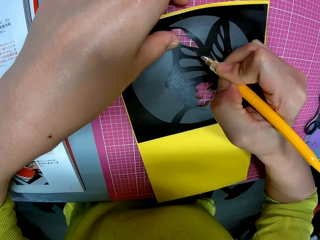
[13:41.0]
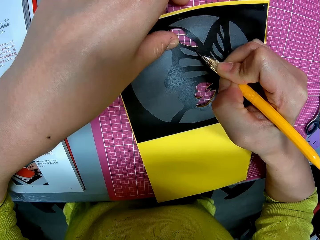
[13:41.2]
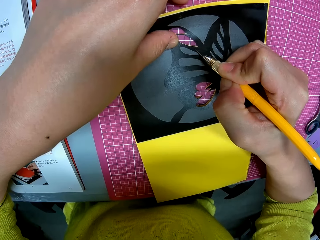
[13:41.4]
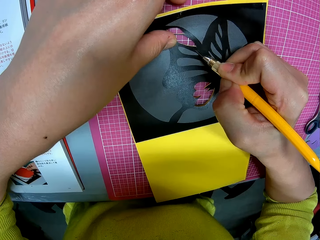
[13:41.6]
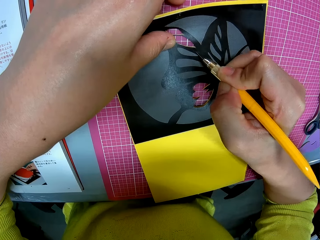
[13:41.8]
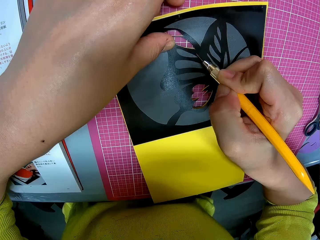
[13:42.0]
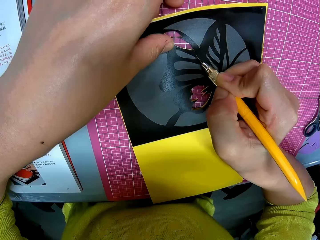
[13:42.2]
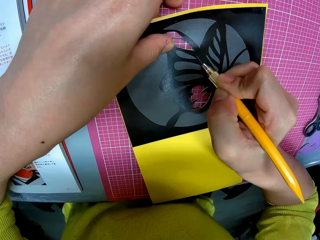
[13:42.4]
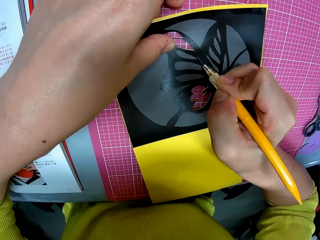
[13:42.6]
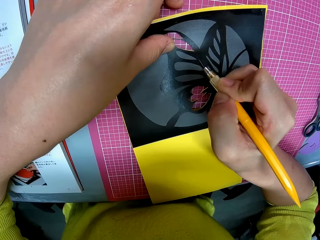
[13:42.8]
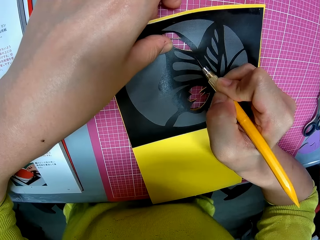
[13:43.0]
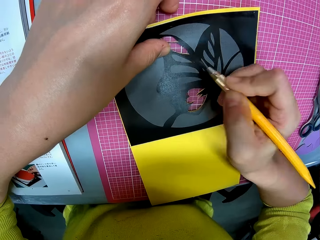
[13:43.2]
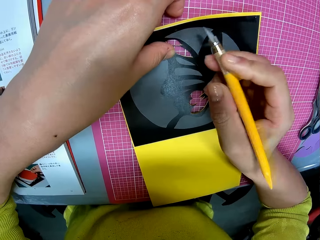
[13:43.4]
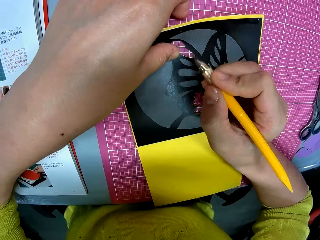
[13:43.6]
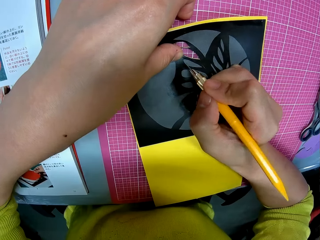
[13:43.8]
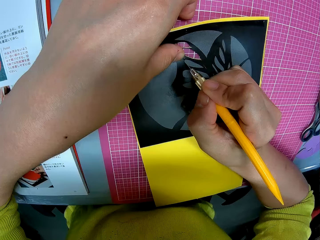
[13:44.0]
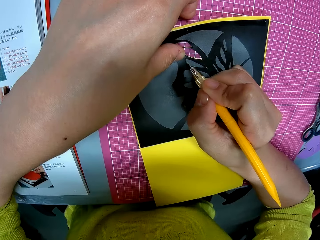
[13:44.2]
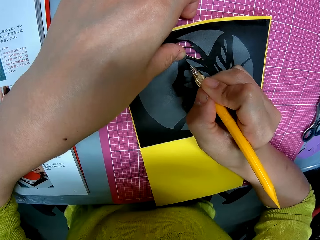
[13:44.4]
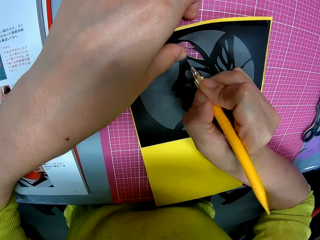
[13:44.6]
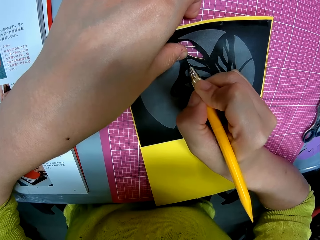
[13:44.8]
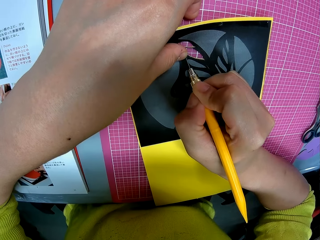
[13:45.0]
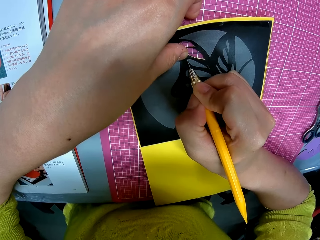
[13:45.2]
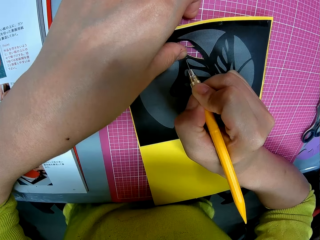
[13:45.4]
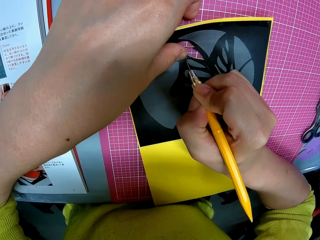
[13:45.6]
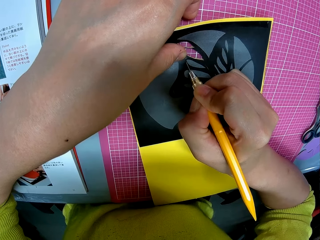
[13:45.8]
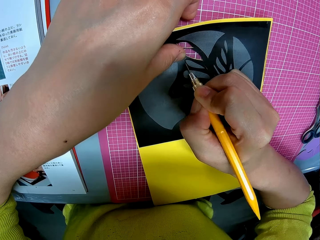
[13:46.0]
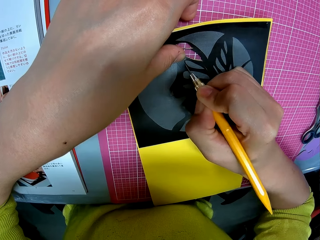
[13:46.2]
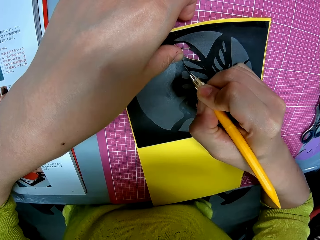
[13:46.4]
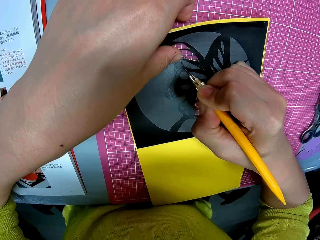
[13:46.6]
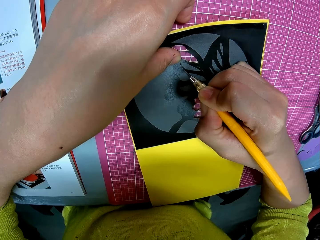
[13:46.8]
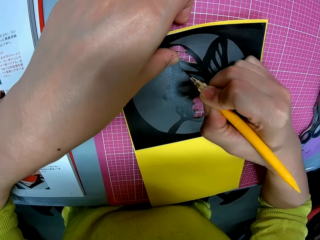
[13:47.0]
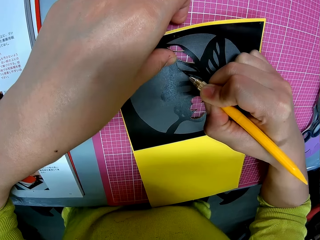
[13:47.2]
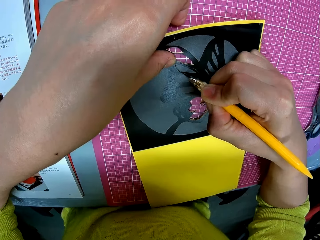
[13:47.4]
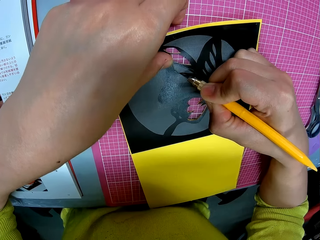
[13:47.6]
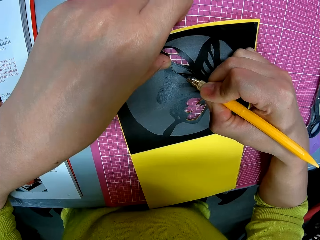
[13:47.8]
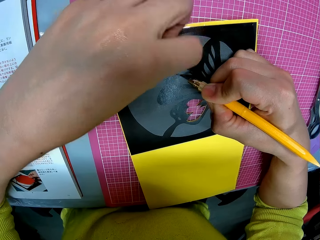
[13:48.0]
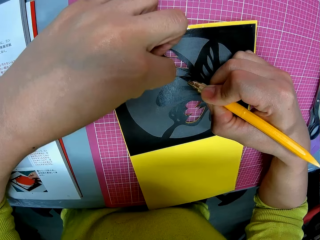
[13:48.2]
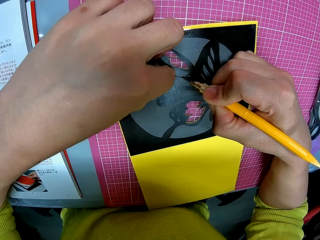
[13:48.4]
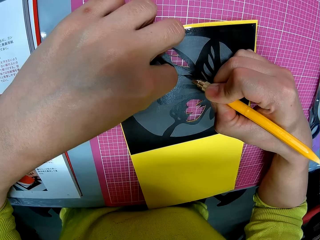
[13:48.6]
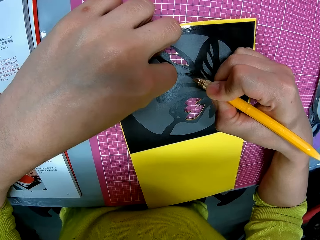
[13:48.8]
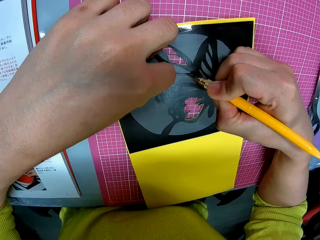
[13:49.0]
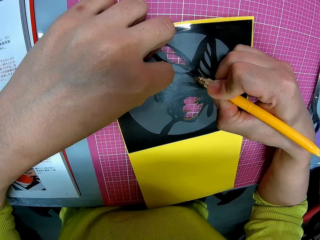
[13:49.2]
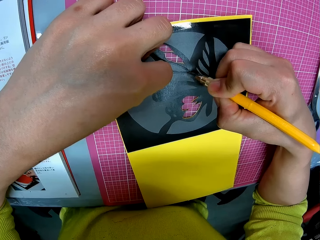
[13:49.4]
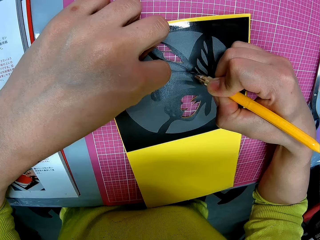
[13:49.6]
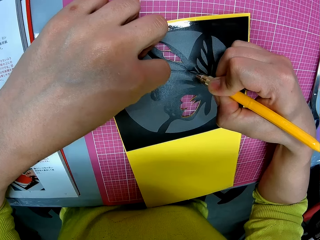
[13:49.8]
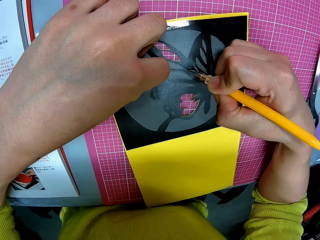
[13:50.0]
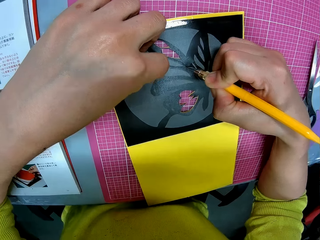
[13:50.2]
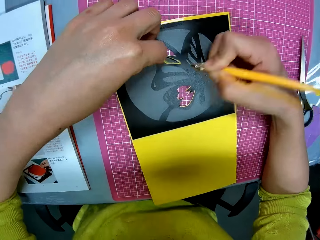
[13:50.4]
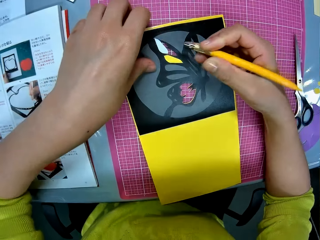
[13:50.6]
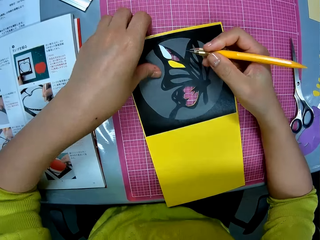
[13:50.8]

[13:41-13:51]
The camera wearer holds the paper.

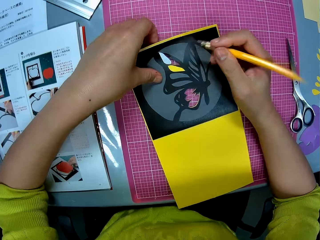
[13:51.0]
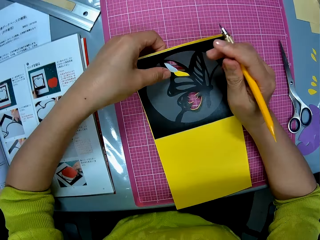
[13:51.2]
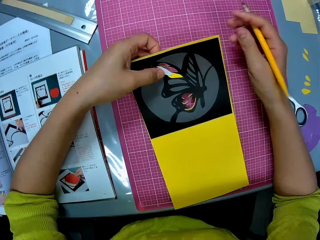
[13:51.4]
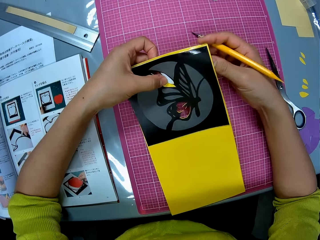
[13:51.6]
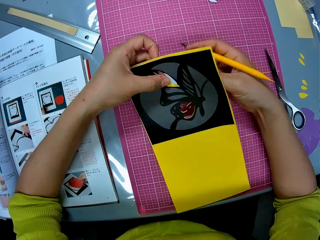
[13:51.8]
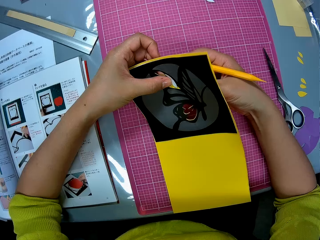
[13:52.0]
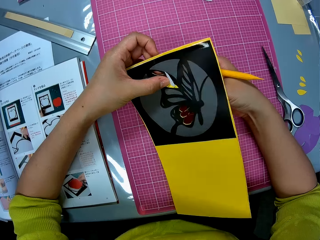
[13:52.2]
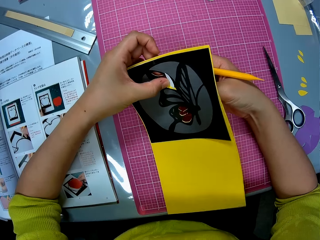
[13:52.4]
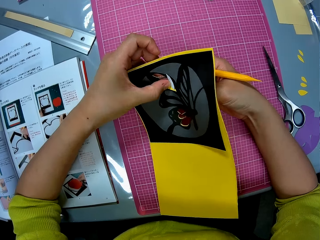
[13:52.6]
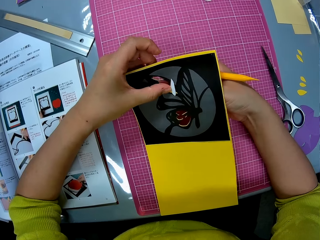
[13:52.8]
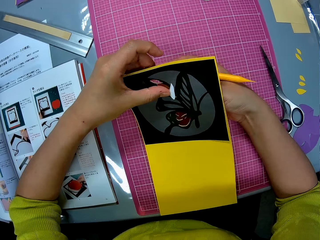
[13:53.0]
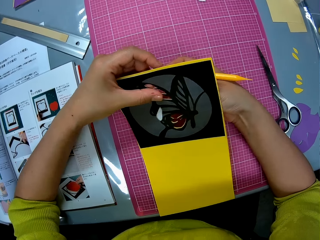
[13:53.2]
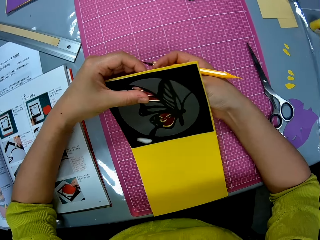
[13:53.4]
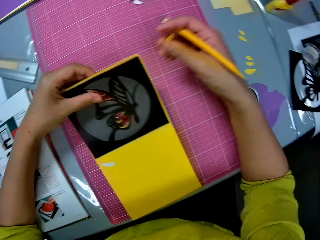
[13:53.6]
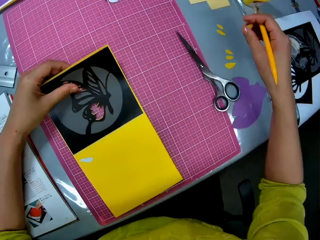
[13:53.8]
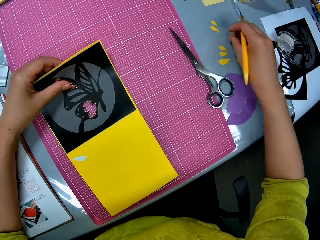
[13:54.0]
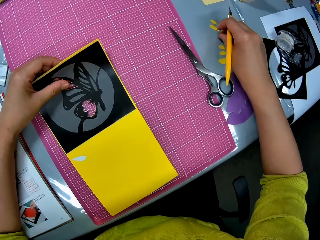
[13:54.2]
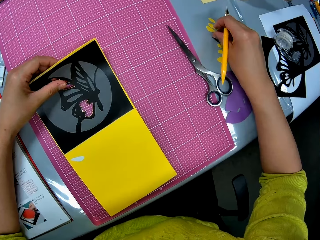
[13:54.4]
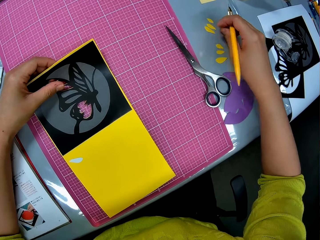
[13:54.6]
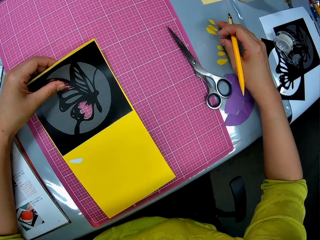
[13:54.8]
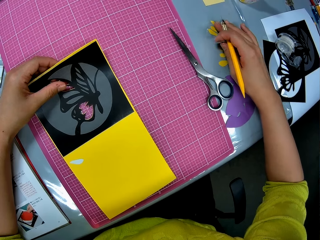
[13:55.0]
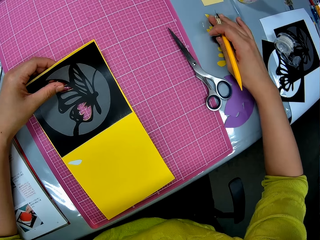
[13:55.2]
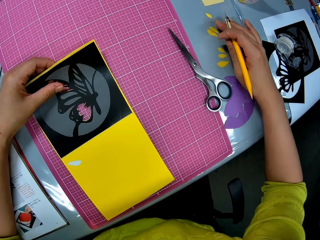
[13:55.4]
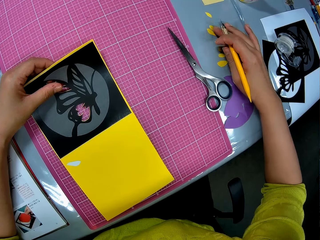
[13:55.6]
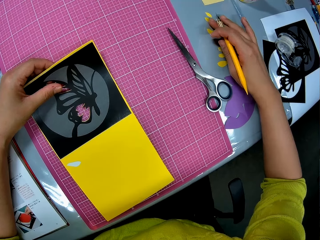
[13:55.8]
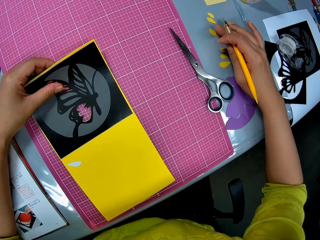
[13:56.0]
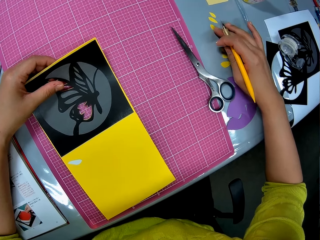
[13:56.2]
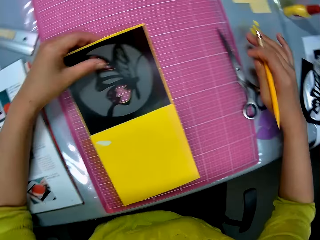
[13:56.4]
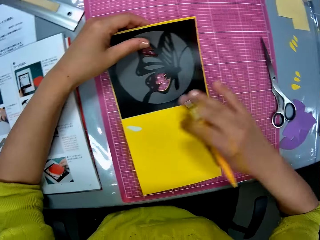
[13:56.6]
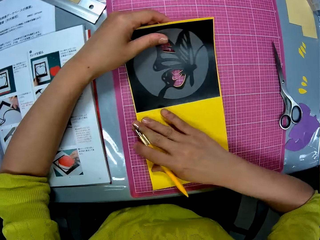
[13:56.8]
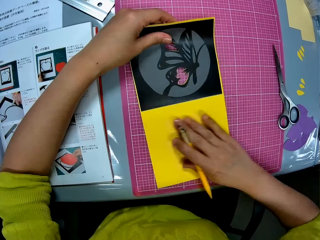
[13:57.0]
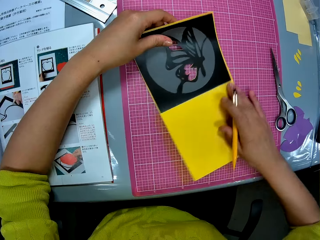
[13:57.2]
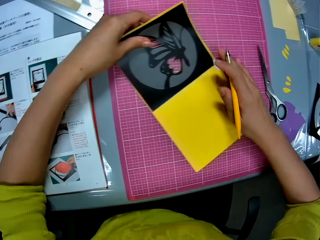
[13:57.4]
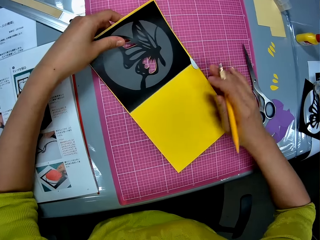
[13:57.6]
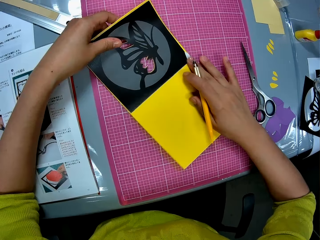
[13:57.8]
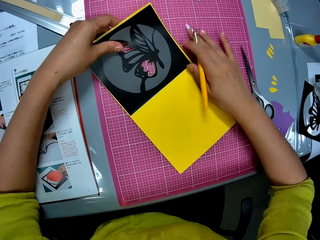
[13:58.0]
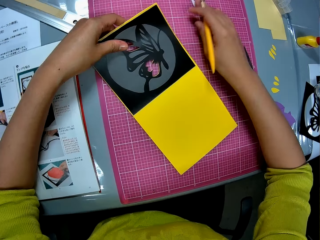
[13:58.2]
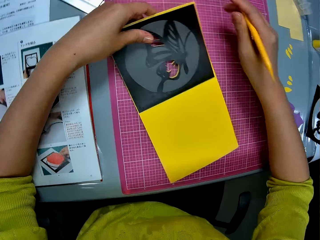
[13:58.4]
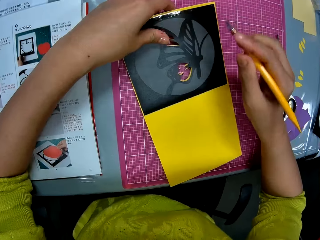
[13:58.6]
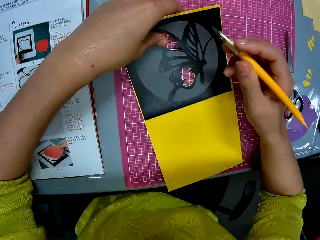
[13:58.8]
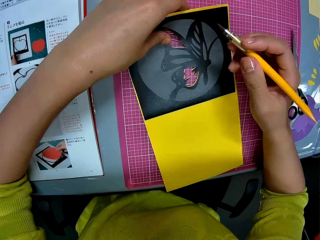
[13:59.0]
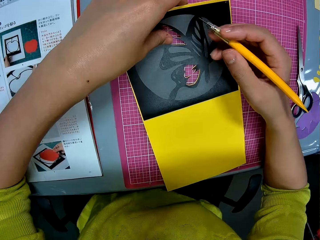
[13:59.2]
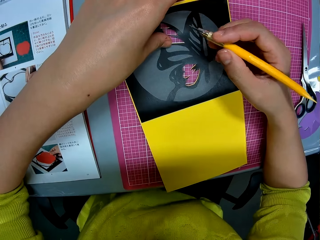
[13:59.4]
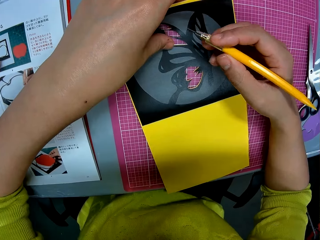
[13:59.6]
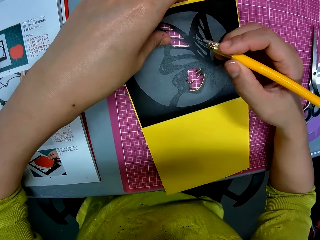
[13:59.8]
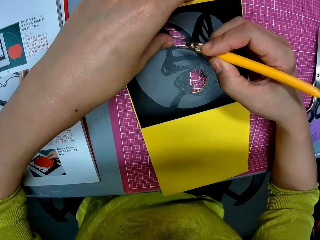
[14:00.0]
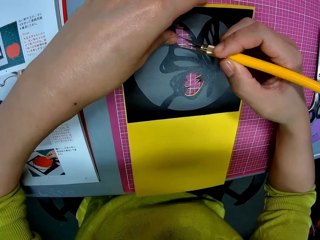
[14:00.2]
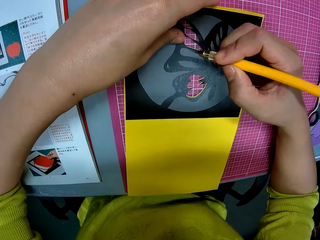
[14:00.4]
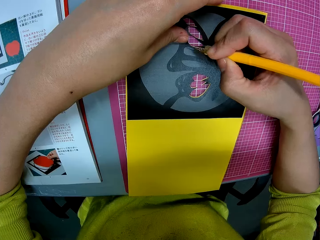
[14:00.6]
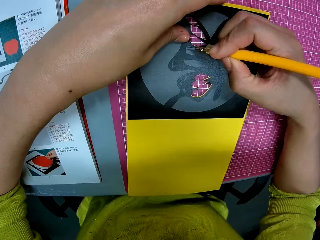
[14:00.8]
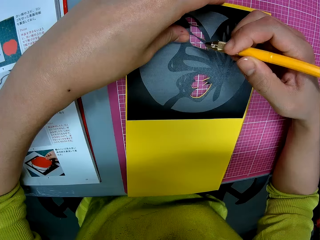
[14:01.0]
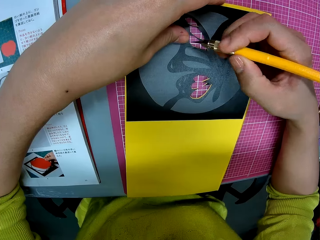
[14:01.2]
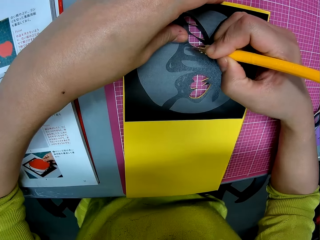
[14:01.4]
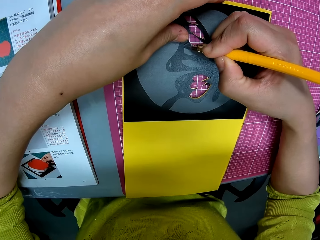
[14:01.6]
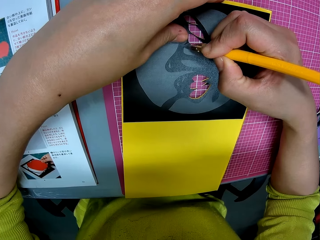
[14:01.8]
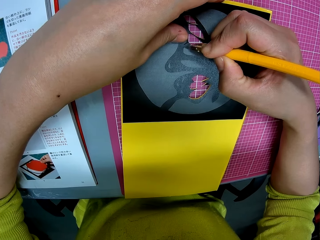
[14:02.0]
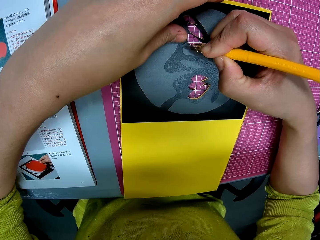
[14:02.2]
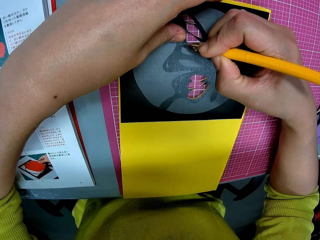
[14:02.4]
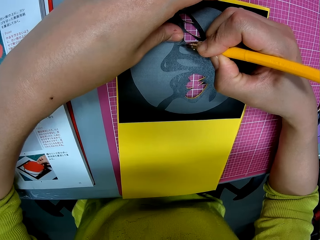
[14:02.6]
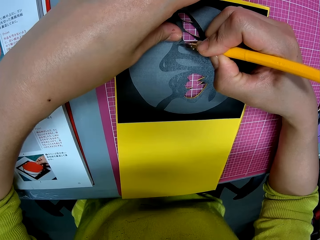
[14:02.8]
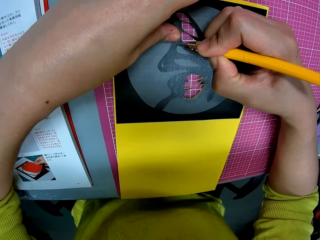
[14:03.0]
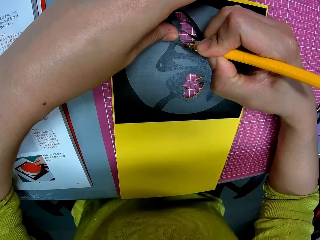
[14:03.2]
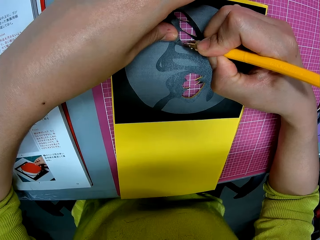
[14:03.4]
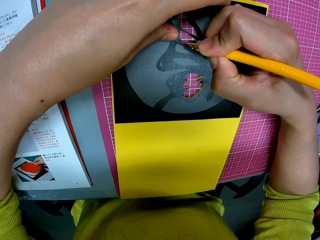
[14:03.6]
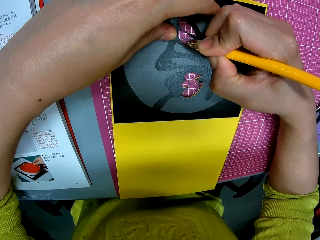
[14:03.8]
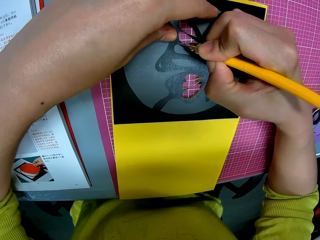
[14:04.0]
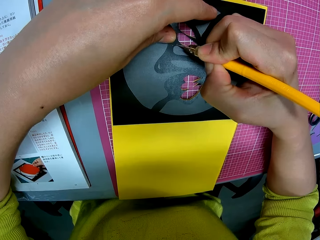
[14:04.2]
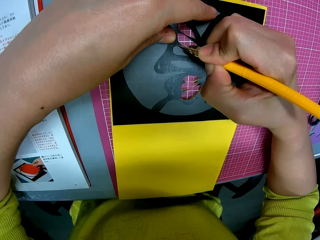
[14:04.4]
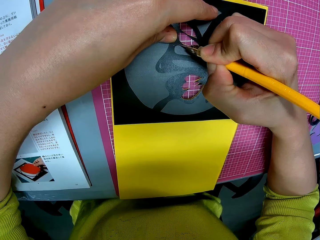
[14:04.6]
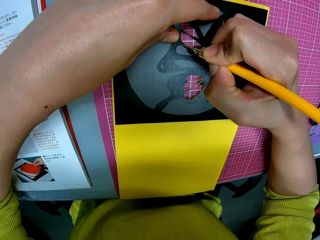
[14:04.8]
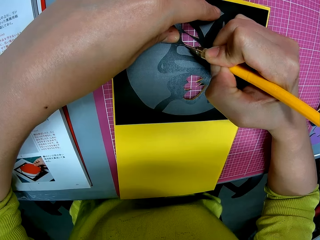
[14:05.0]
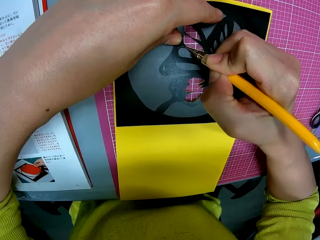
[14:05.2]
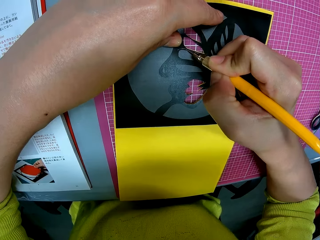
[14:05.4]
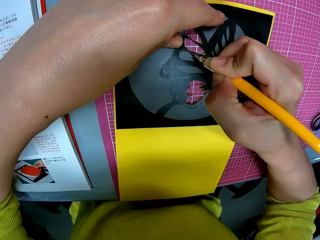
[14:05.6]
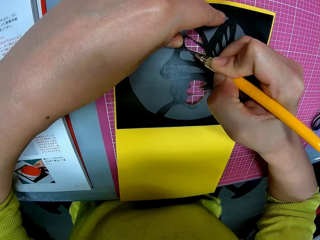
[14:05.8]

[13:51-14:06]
The camera wearer lifts the paper. She removes the cut piece from the papercraft with her right hand. She puts the piece on the table. She moves the cut paper. She adjusts the pieces on the table with her right hand. She wipes a piece on the papercraft in her left hand to the cutting mat with her right hand. She turns the paper. She cuts out the butterfly print on the papercraft with the craft knife in her right hand on the cutting mat on the table.
